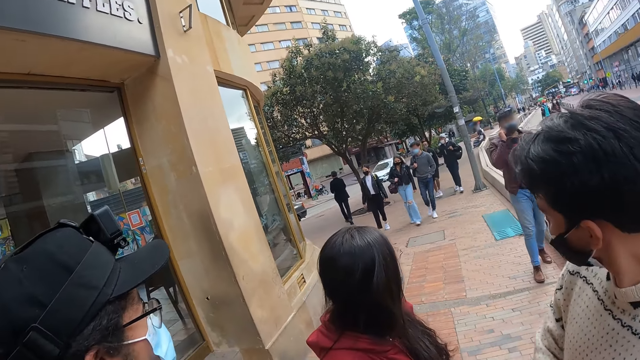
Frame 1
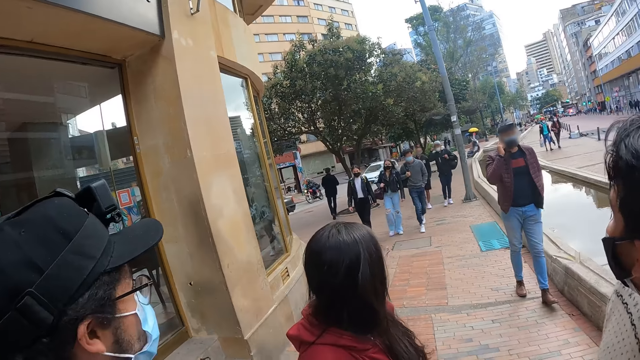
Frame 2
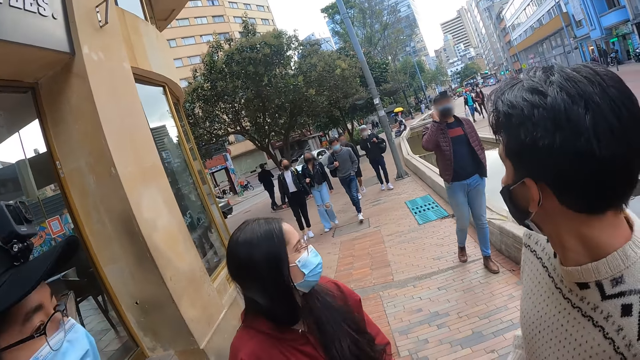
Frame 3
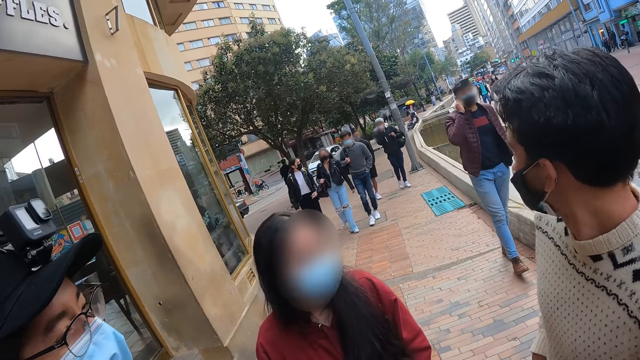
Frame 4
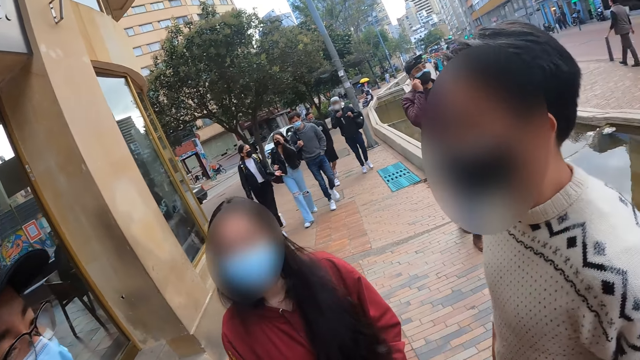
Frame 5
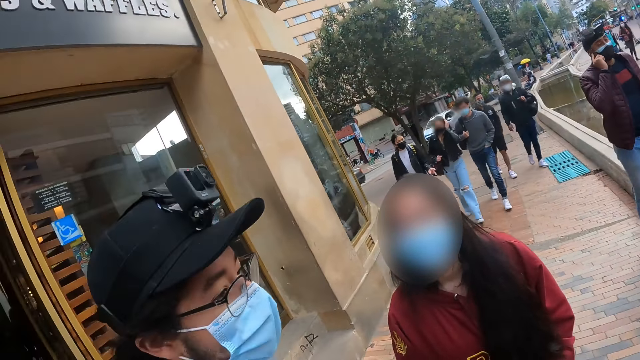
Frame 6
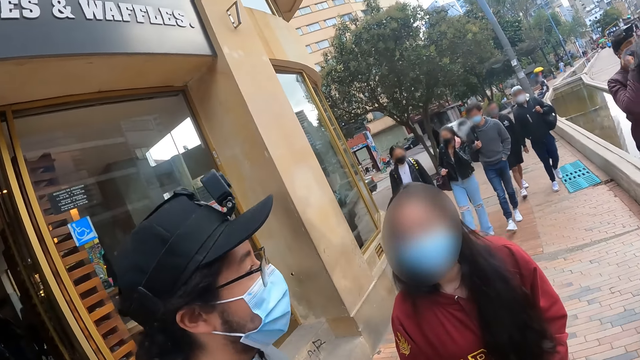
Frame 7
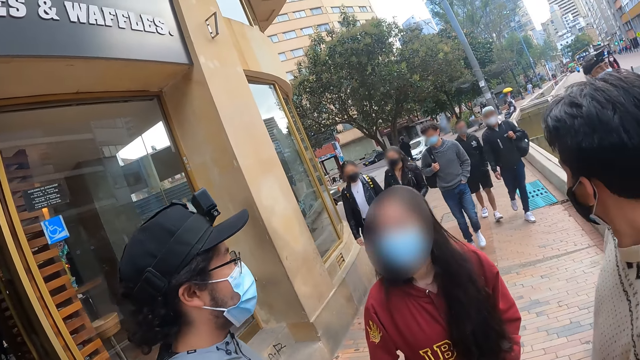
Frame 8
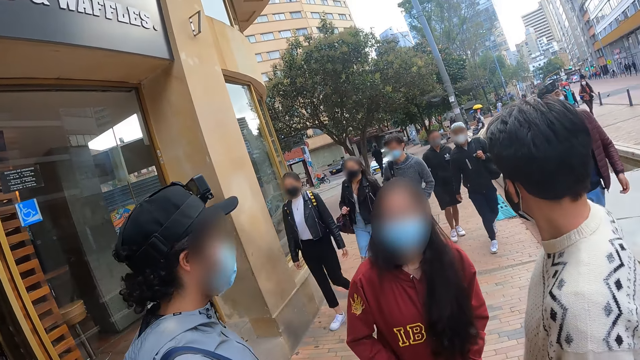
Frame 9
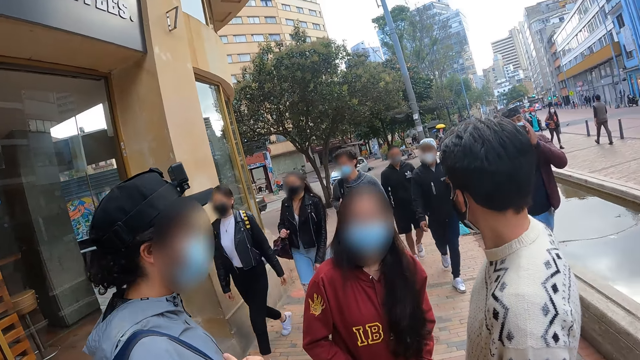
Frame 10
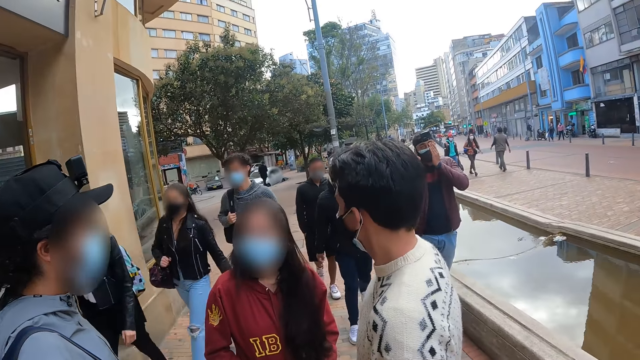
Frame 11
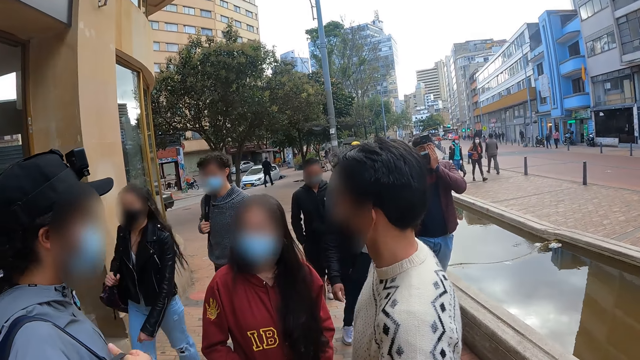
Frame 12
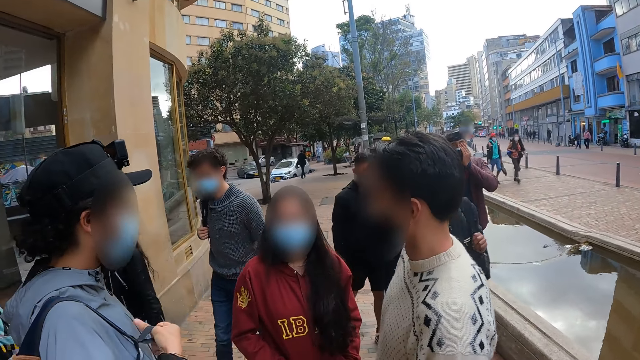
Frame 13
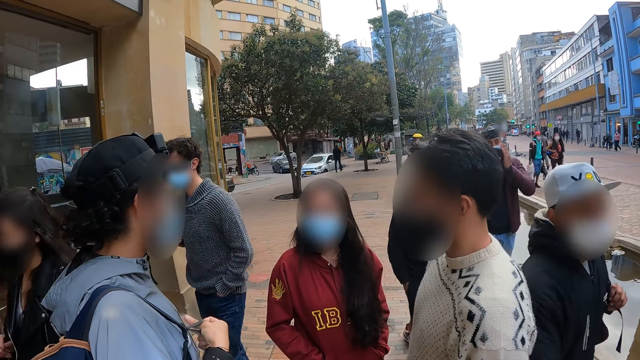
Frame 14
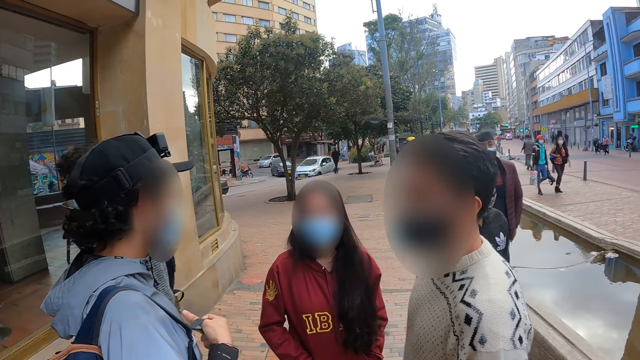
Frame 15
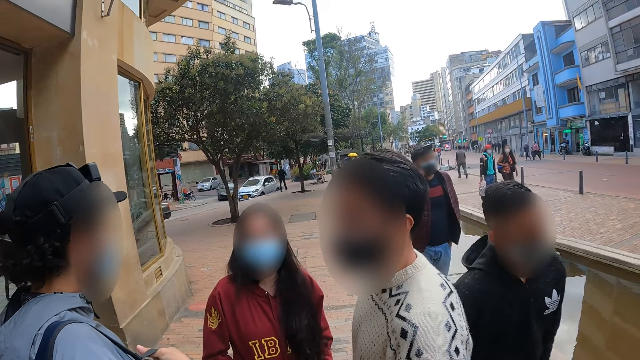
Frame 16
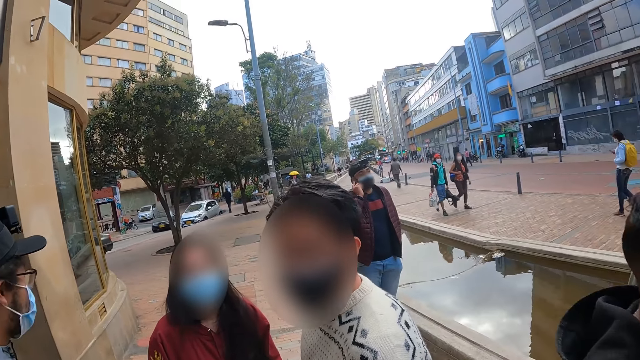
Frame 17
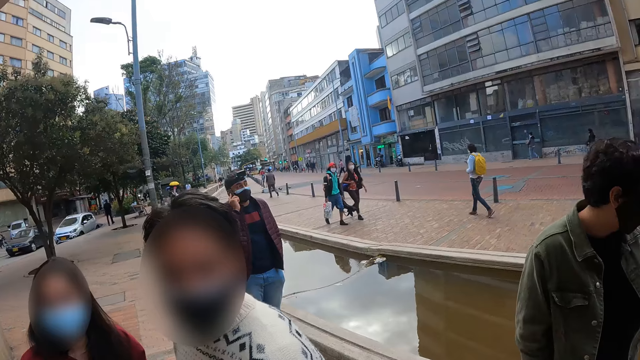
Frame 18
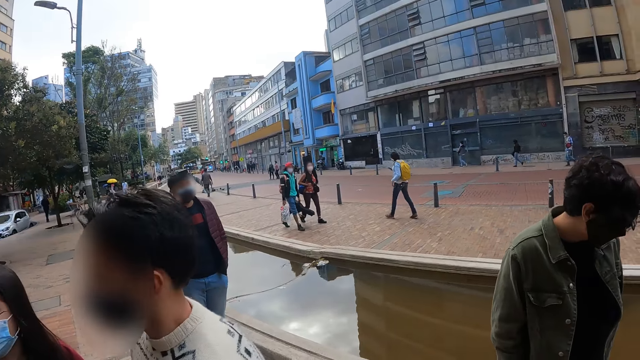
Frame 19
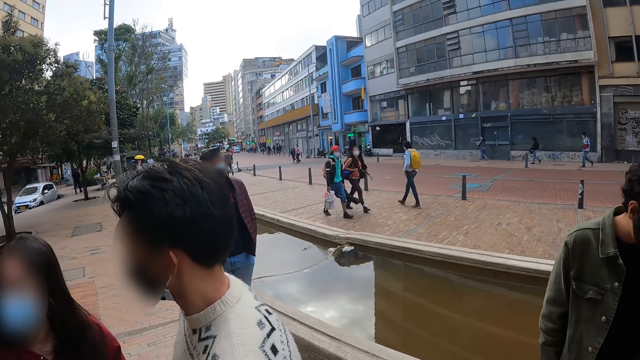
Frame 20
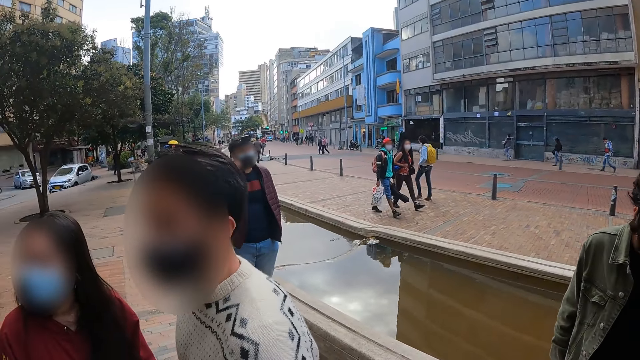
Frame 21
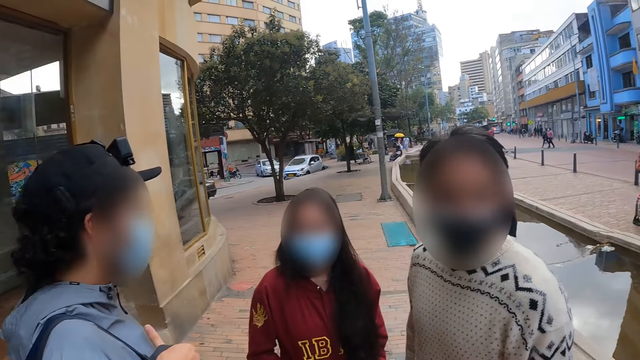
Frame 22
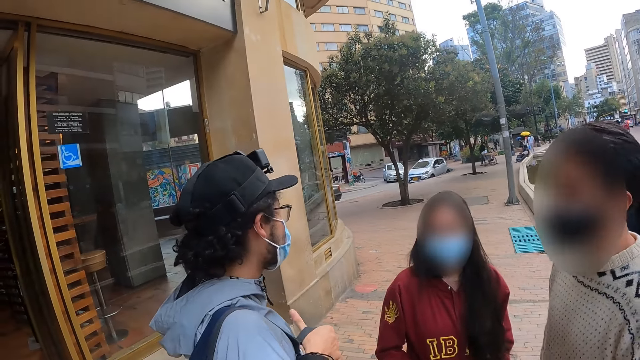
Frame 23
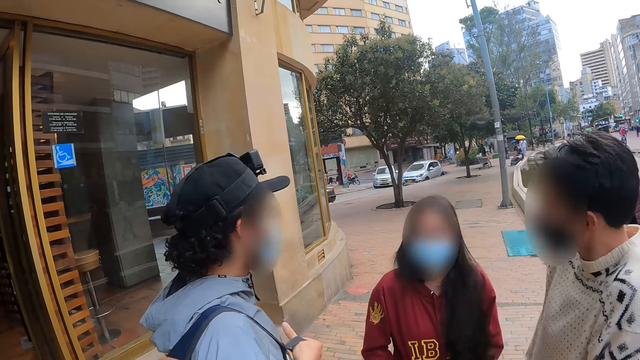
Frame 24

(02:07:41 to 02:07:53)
A woman looks around. A man interacts with the woman.

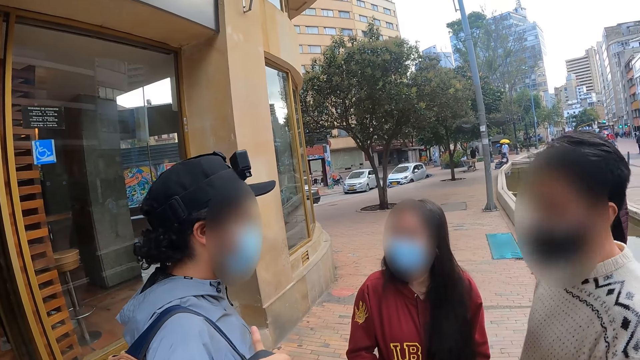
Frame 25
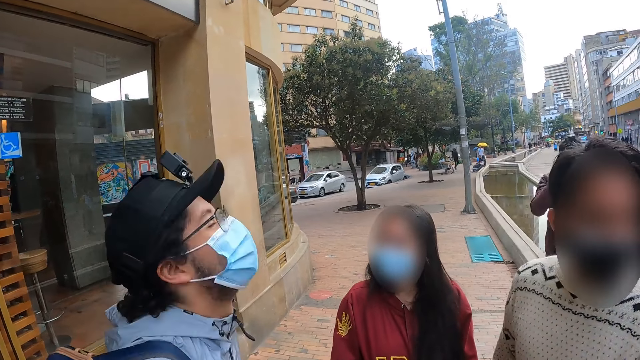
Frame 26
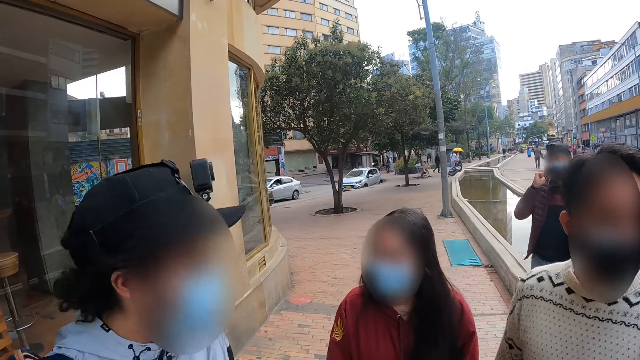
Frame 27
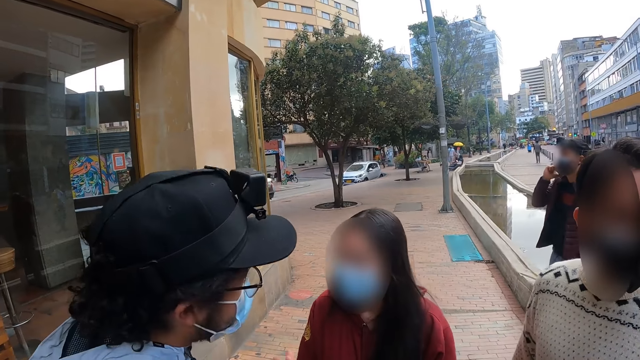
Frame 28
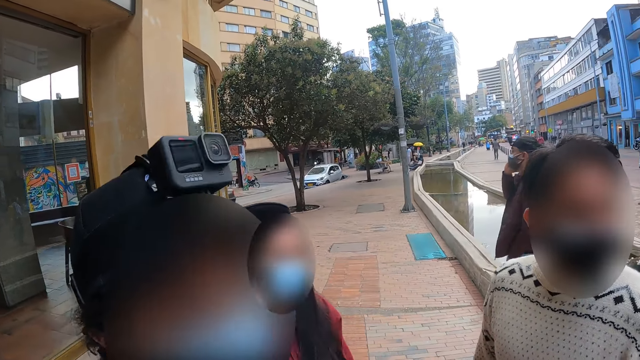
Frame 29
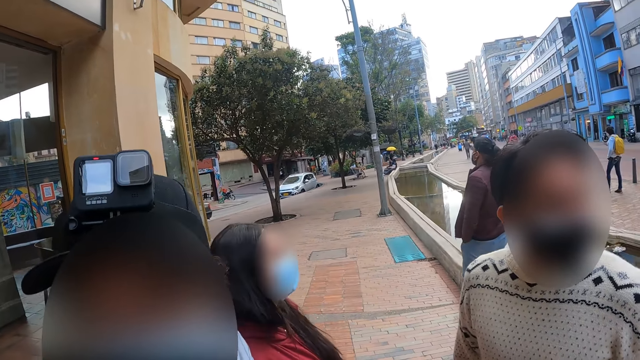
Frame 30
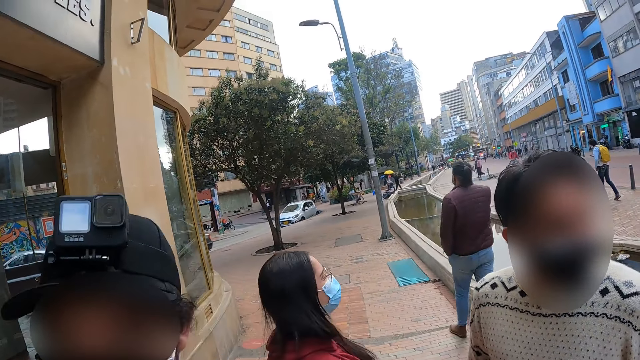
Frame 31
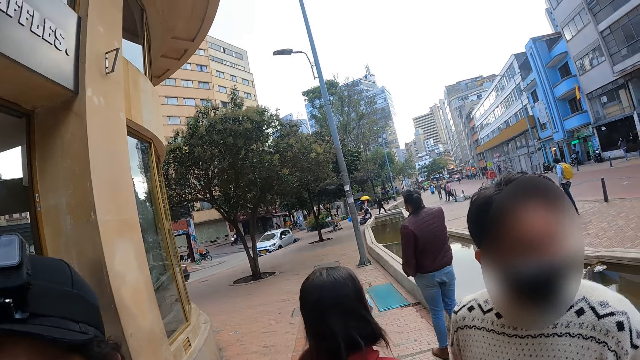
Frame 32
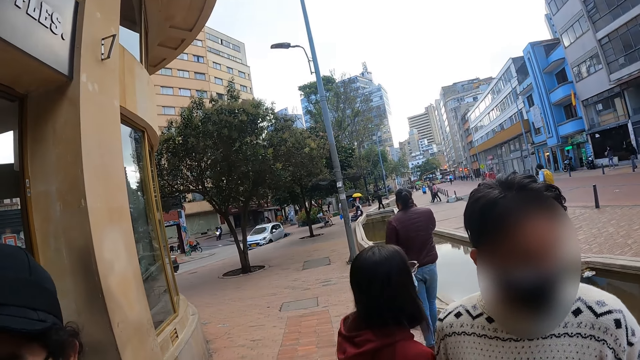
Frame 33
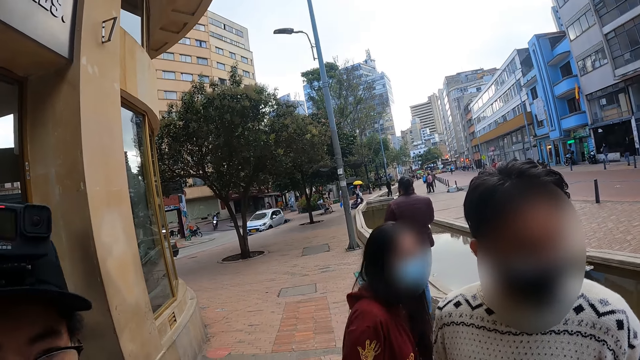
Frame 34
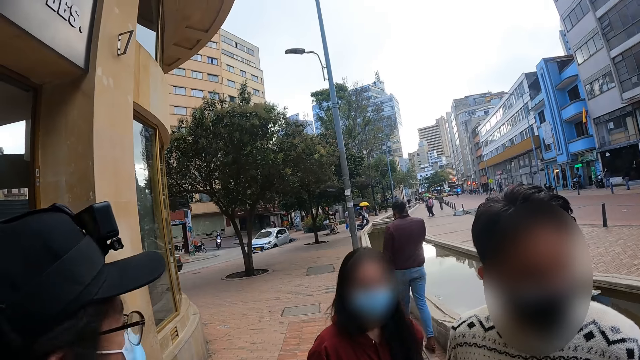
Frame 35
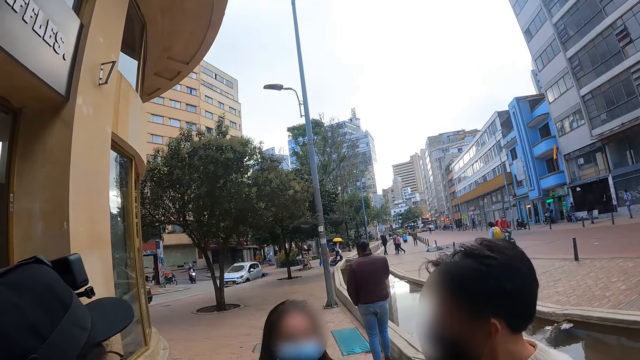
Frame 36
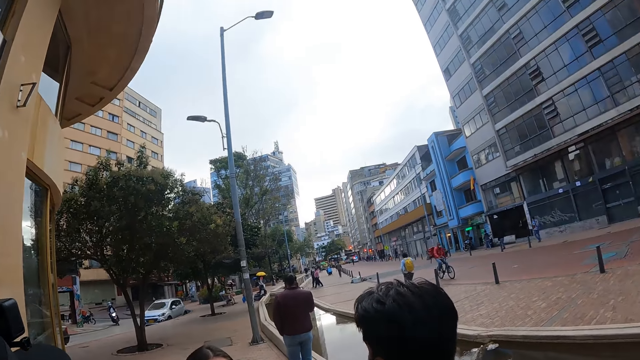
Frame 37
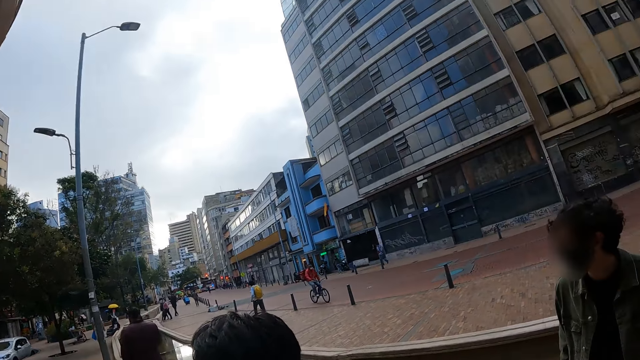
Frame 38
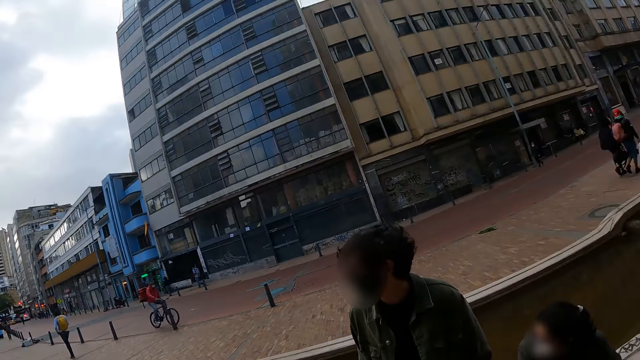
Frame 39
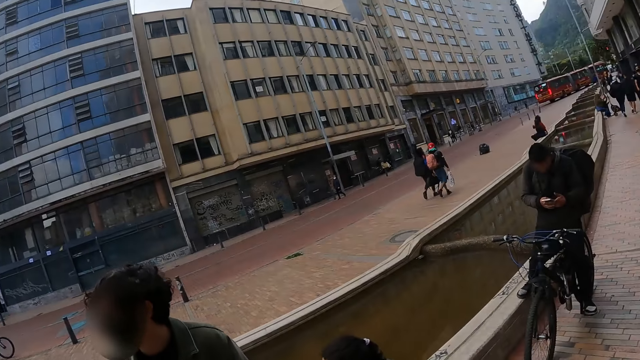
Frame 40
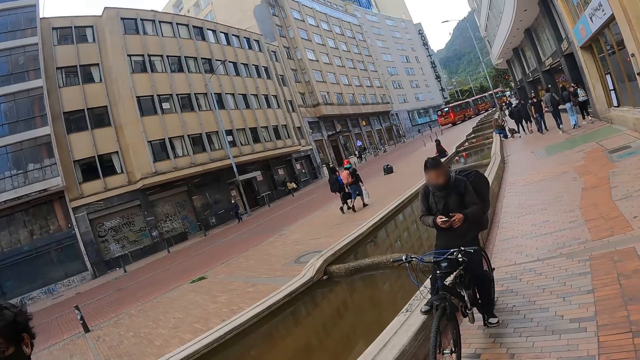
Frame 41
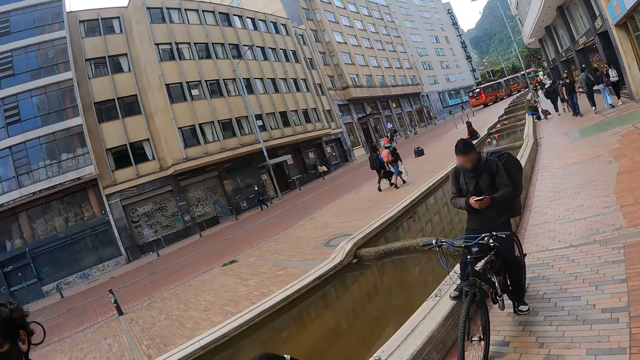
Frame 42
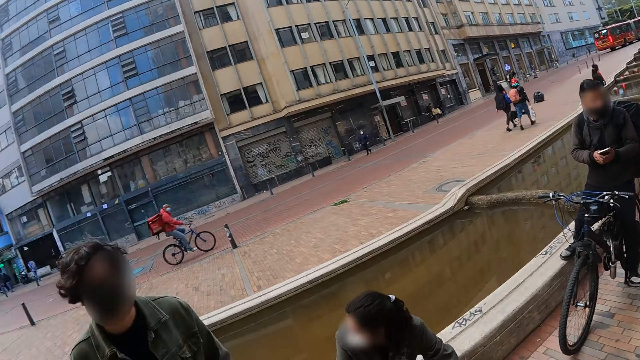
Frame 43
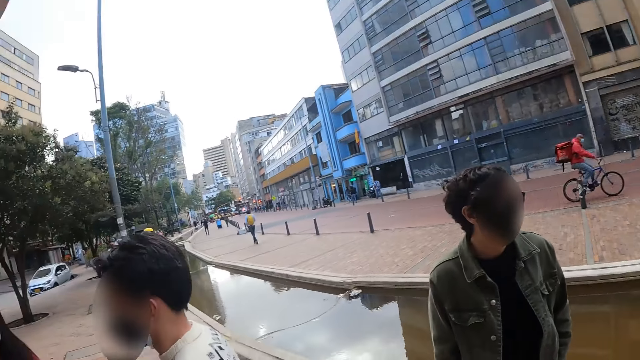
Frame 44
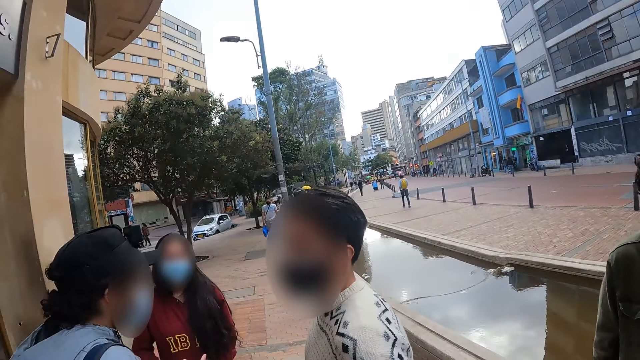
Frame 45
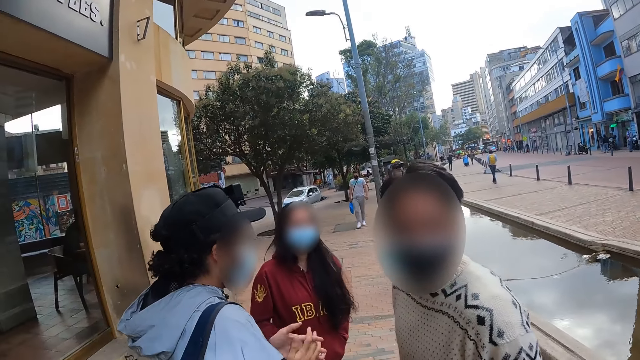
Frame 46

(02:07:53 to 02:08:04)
A man interacts with a woman and another woman. The camera wearer looks around.
